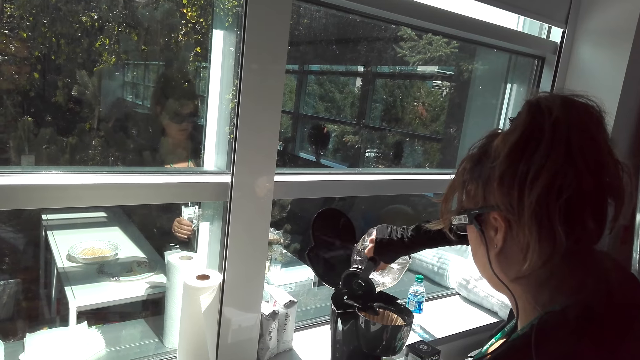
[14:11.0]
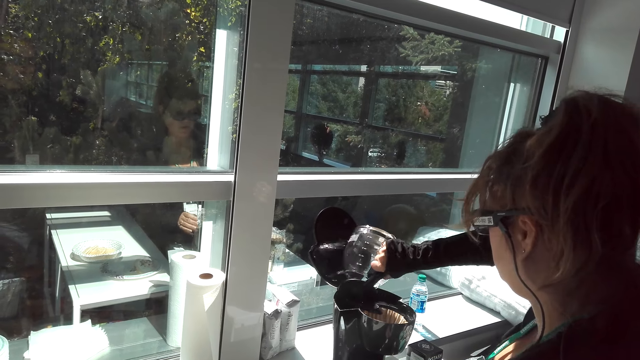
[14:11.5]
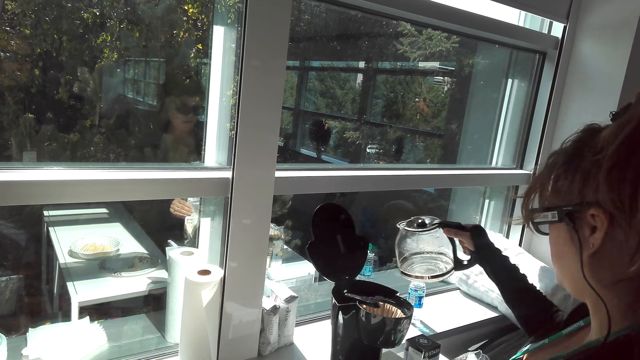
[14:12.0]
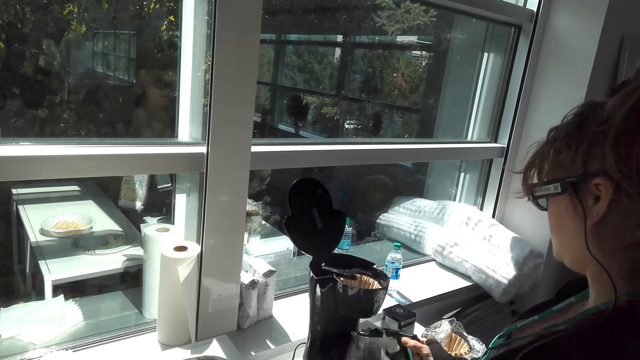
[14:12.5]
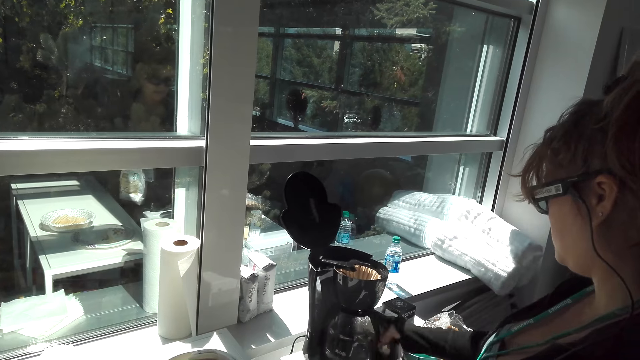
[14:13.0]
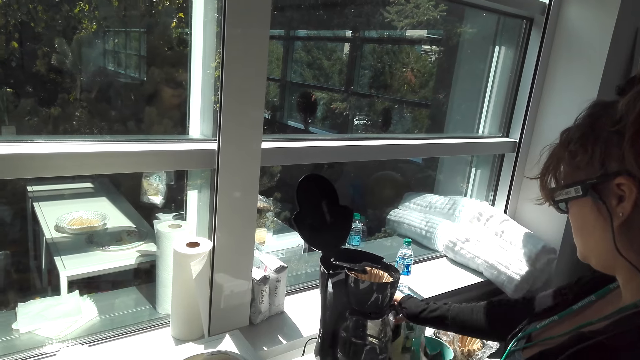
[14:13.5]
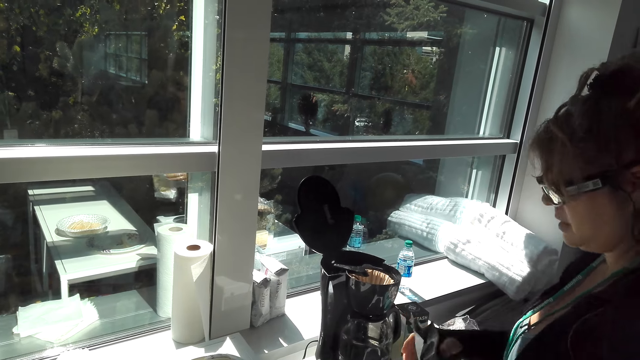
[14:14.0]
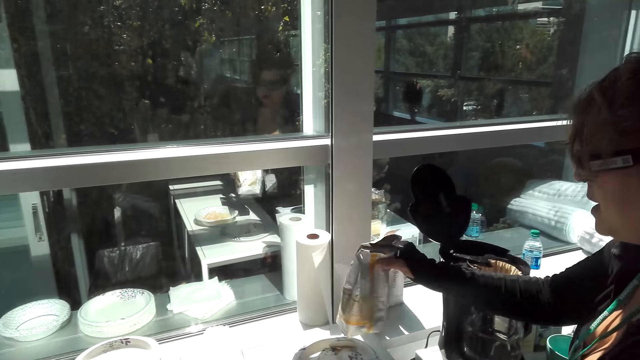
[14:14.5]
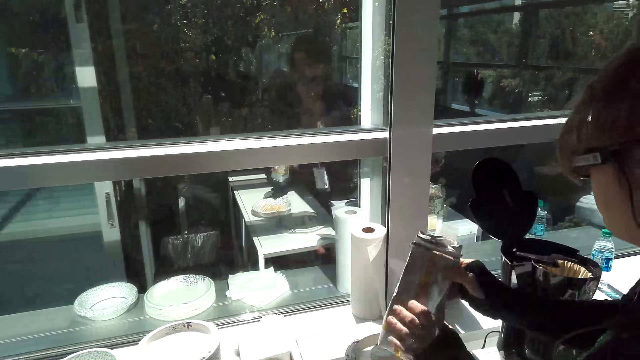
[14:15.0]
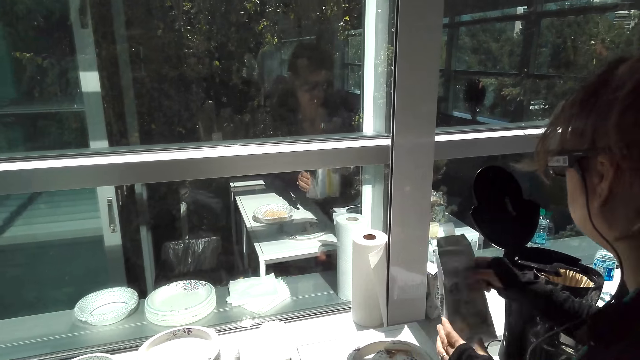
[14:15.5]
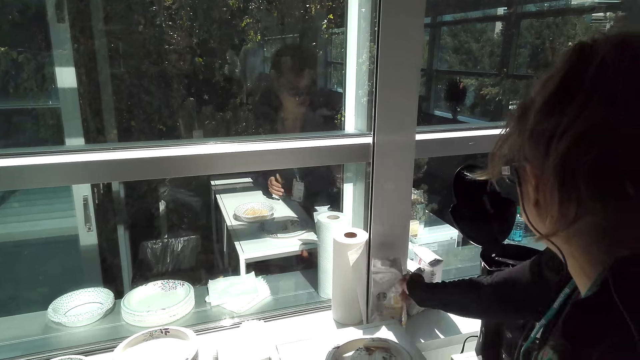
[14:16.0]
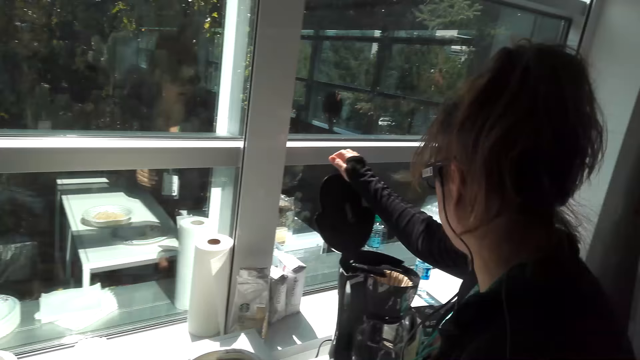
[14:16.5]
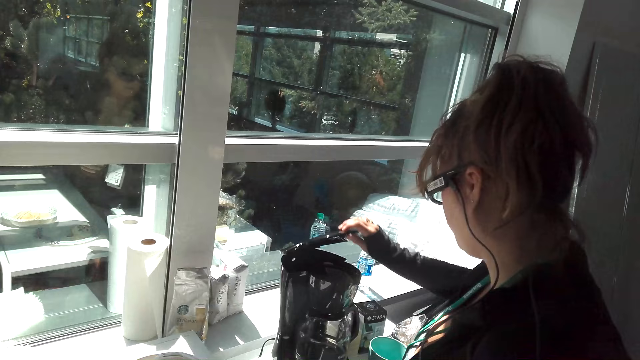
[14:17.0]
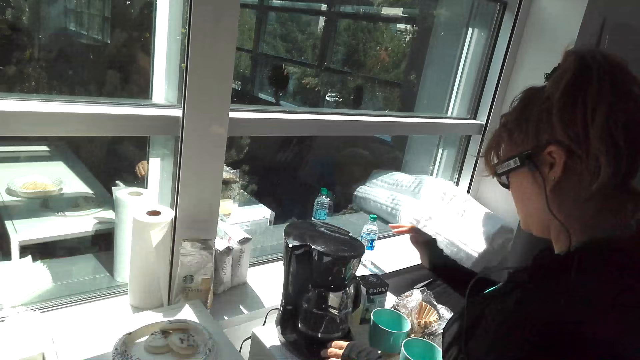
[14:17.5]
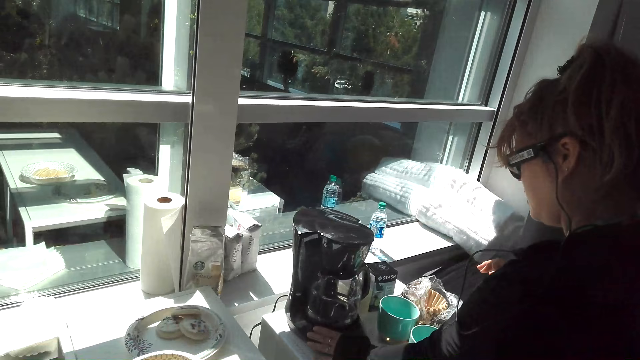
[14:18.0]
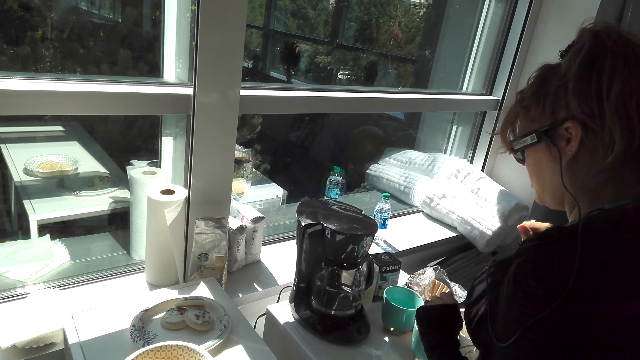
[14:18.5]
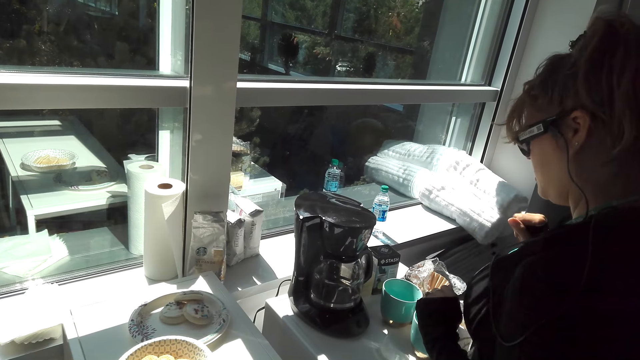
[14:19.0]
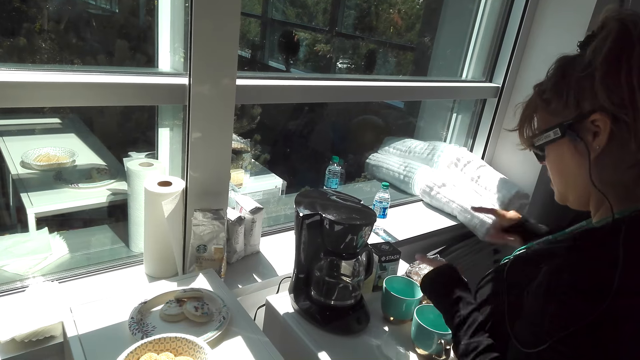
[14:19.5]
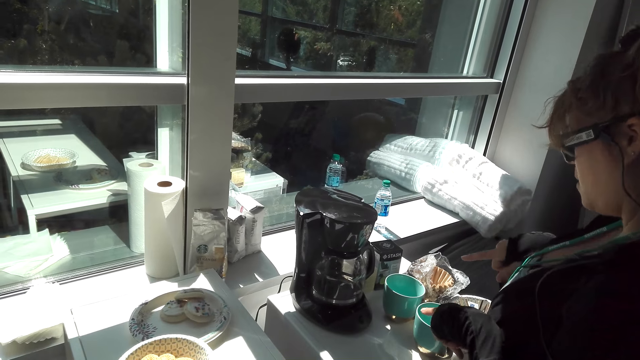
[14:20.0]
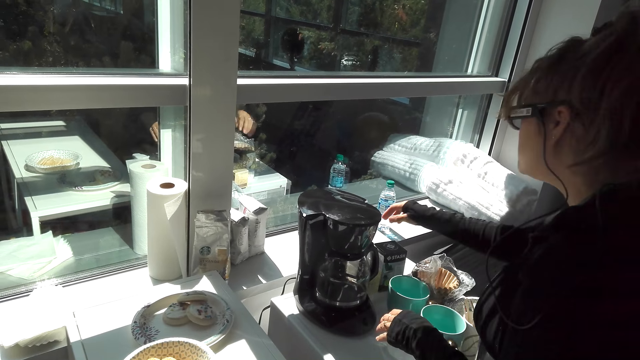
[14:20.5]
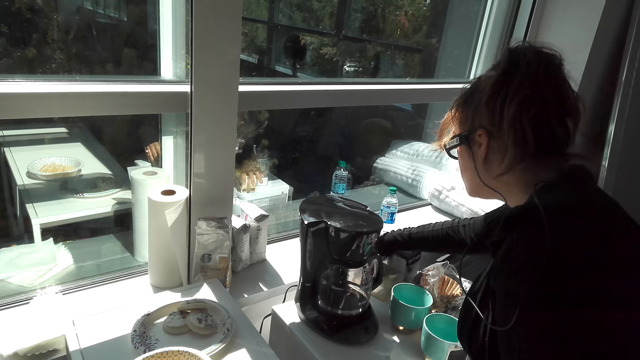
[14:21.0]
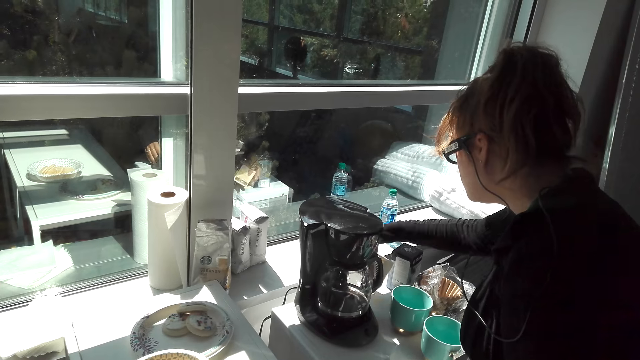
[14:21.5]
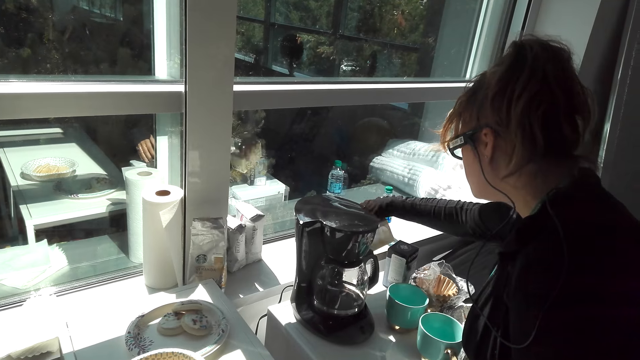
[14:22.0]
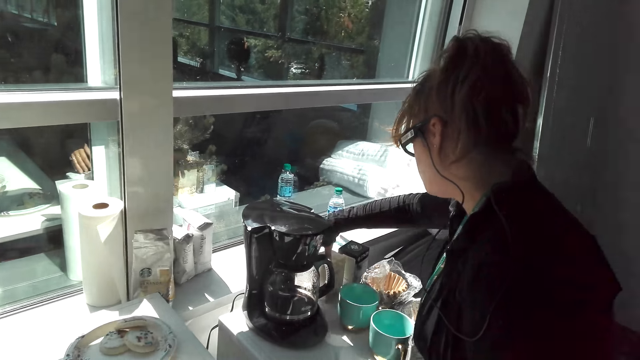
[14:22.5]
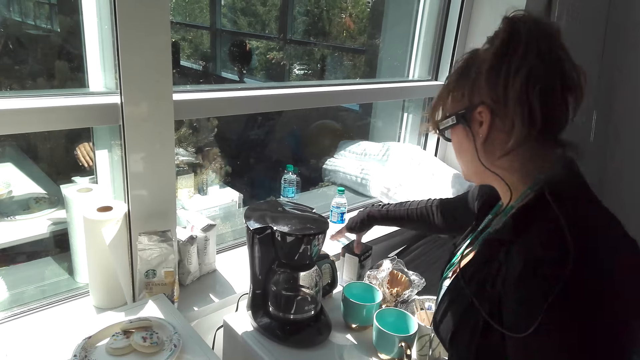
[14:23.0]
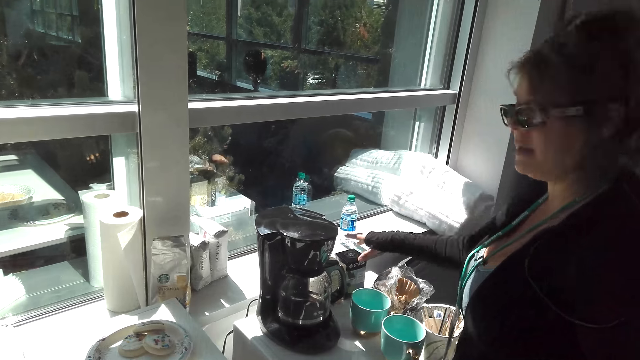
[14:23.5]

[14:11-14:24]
A girl pours water in the kettle. The girl puts the kettle on the countertop. The girl holds something. The girl places the coffee packet on the window. The girl puts the object on the countertop. The girl closes the electric jug. The girl puts on the jug. The girl looks at the electric jug. The girl moves something.

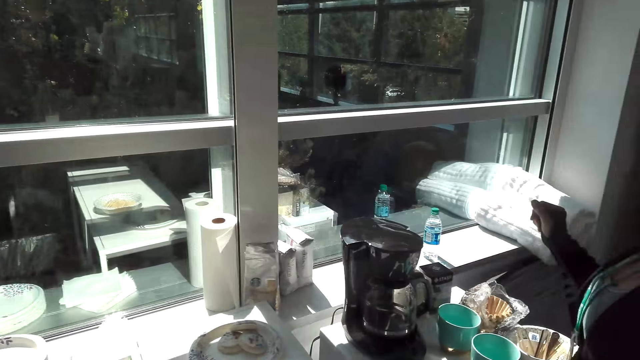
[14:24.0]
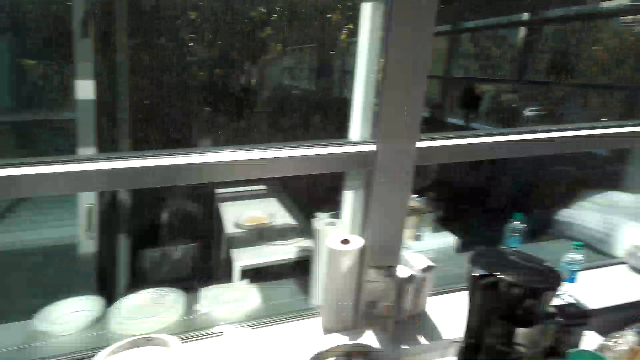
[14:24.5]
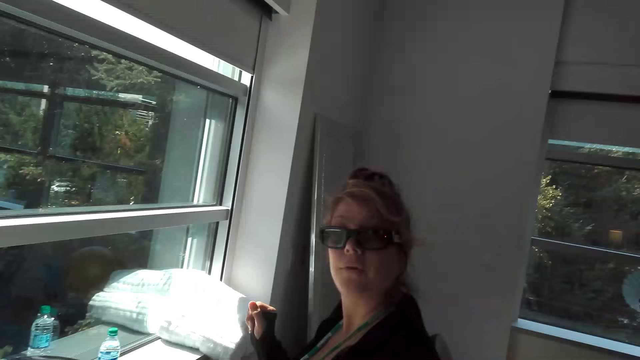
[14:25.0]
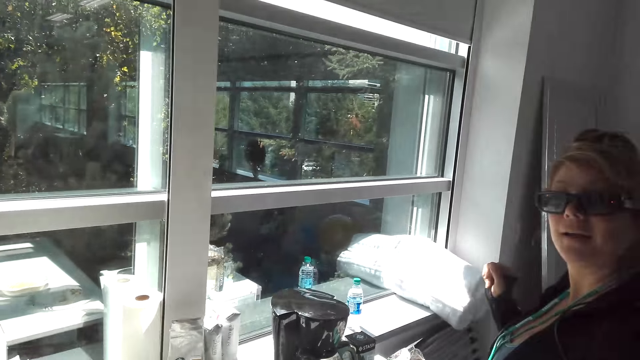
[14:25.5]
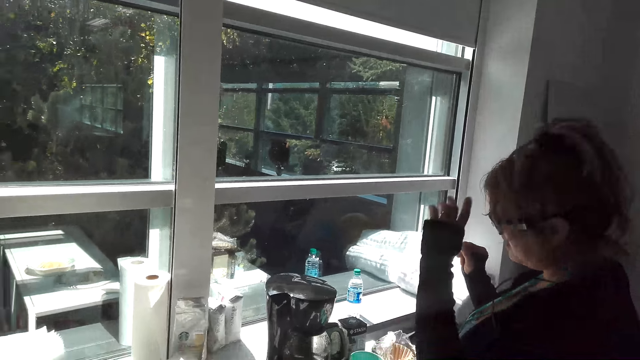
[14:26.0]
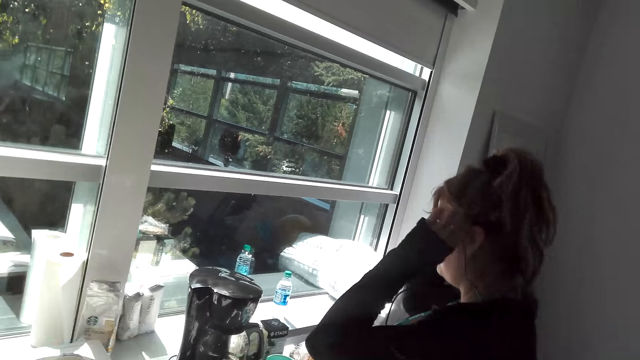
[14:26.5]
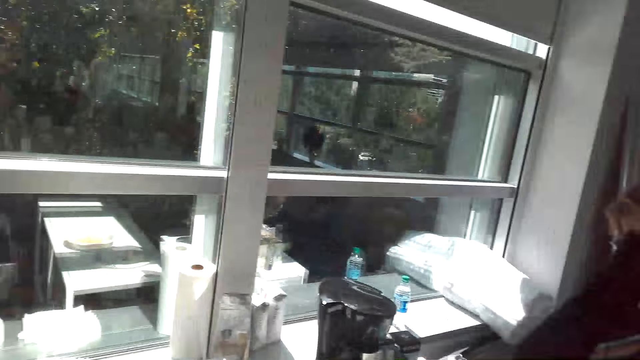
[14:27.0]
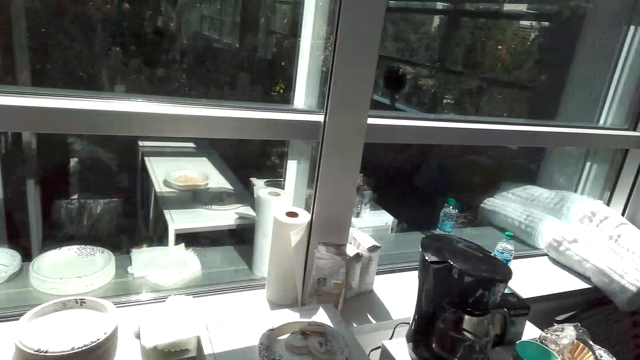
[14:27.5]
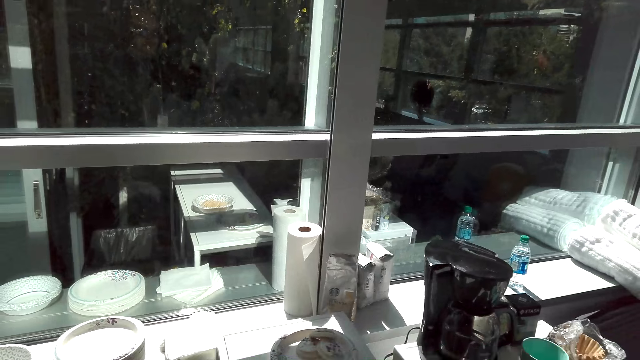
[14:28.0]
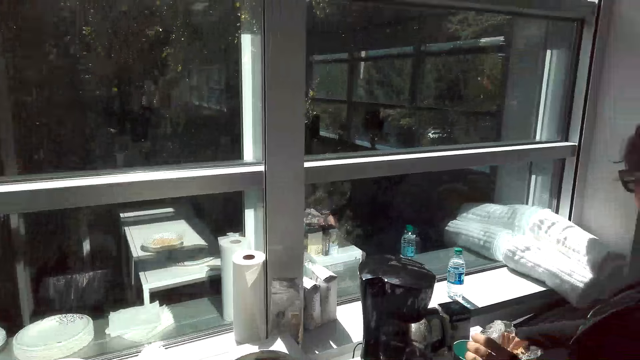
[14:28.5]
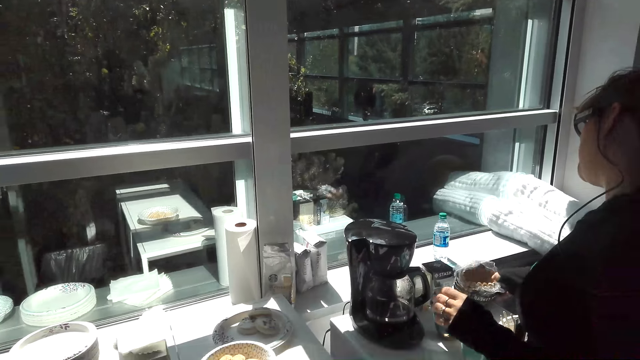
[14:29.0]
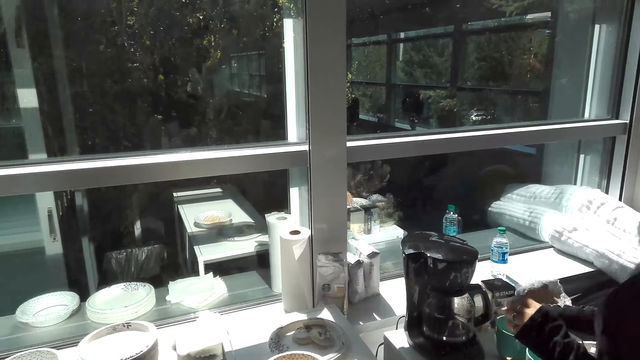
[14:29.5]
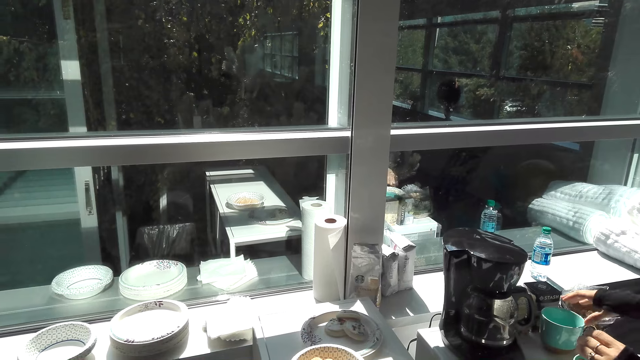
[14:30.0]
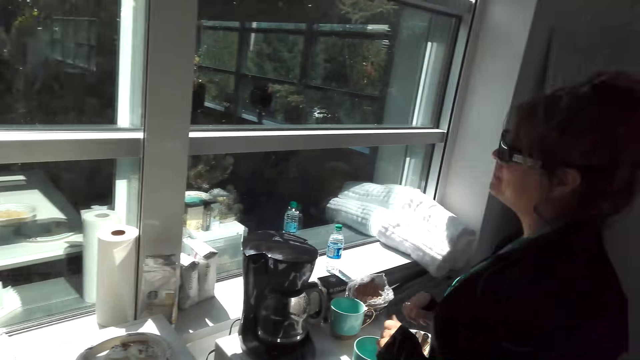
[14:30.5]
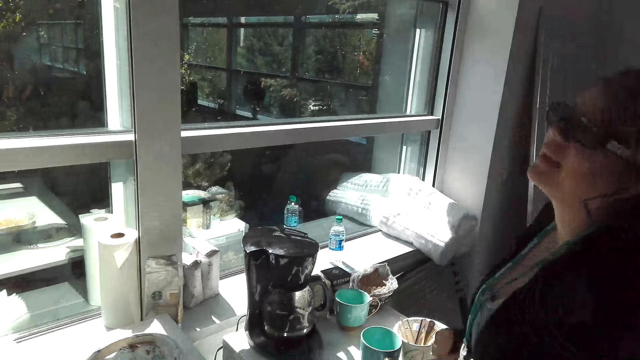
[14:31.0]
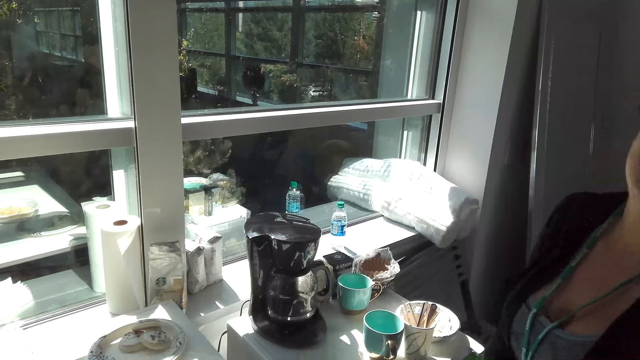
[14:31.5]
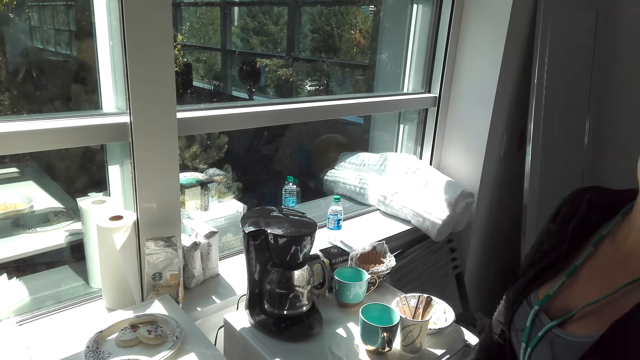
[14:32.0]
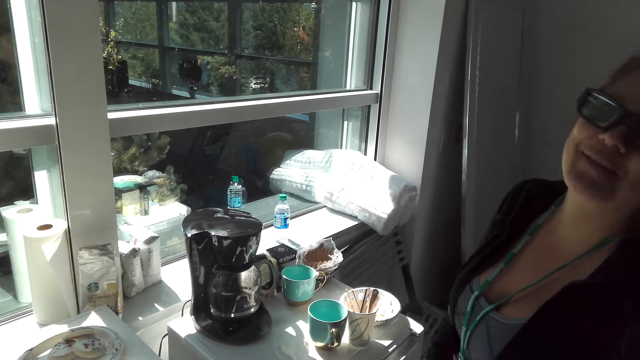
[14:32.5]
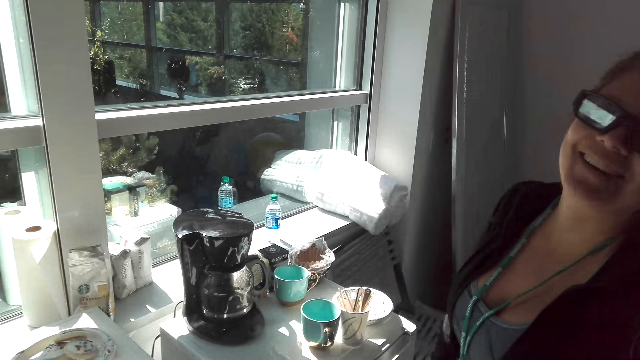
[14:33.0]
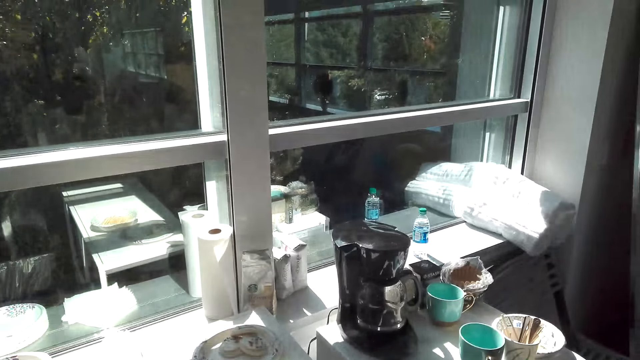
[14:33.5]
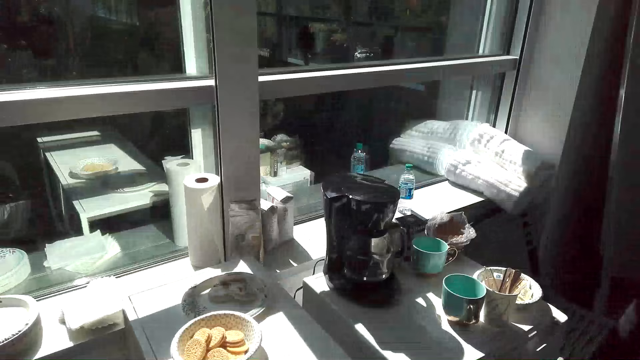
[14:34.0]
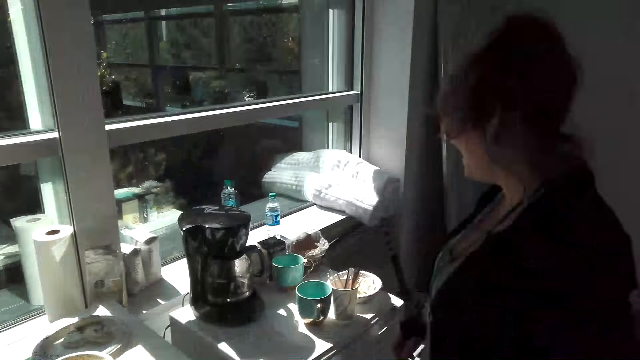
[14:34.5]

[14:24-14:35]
The camera wearer converses with a girl. The girl touches glasses. The girl puts something in the cup. The camera wearer talks to the girl.
